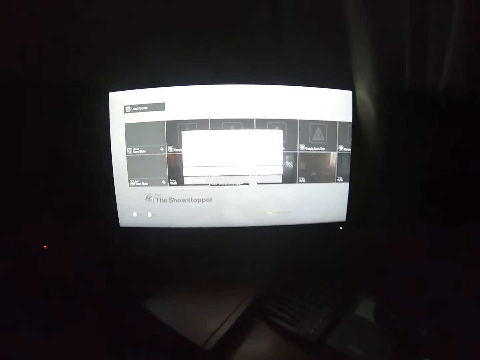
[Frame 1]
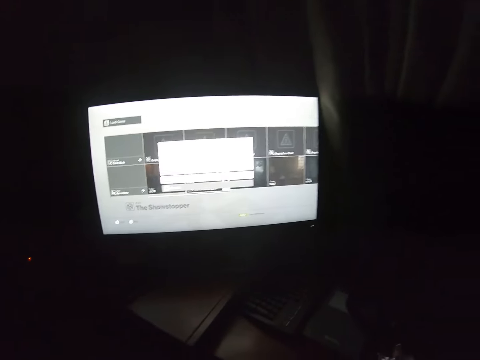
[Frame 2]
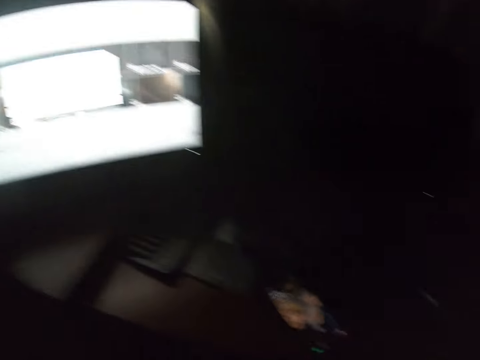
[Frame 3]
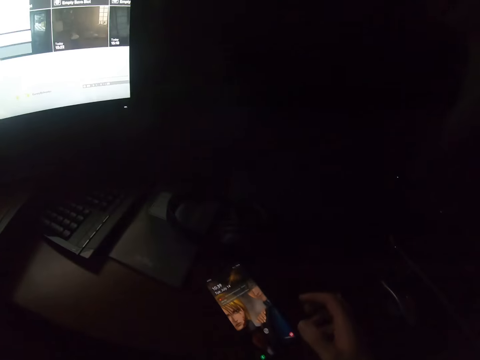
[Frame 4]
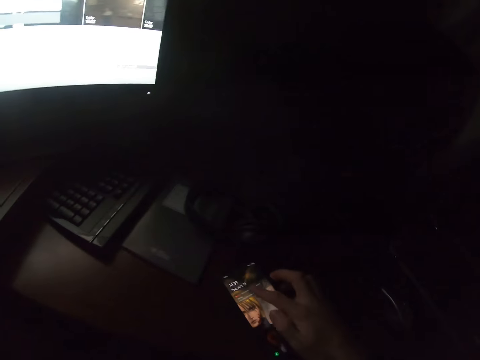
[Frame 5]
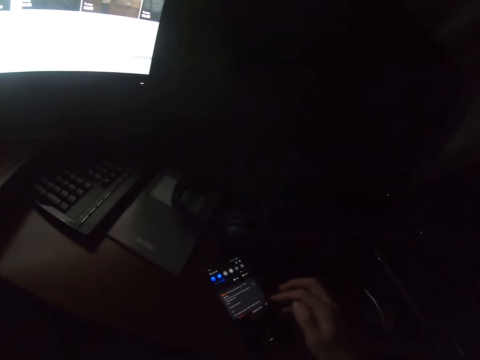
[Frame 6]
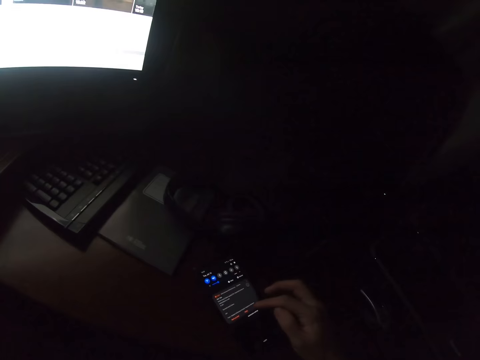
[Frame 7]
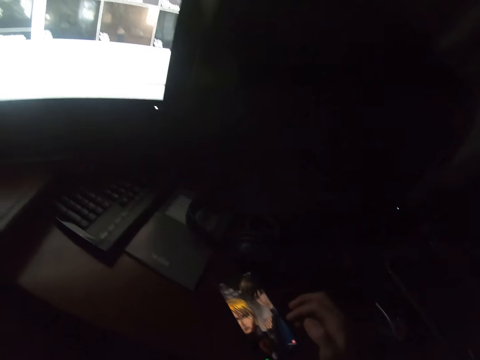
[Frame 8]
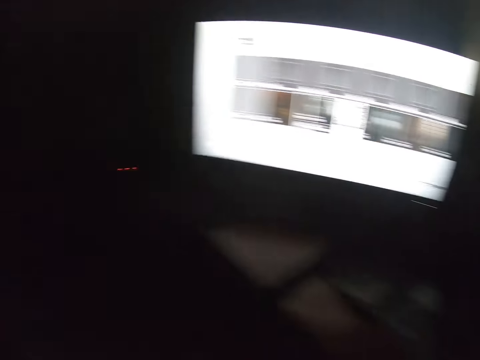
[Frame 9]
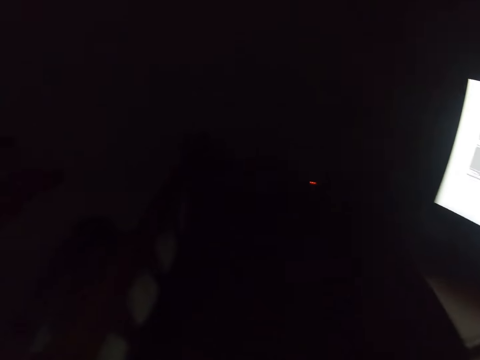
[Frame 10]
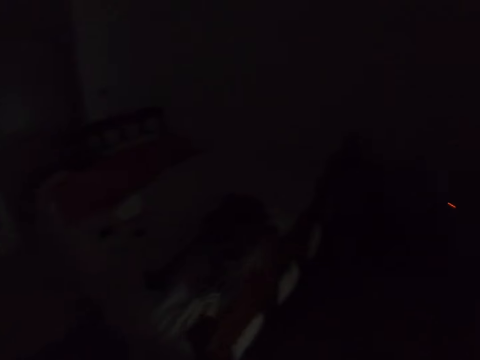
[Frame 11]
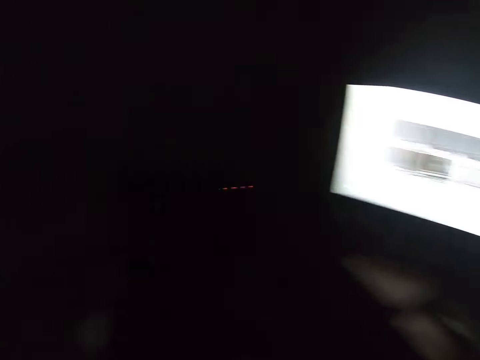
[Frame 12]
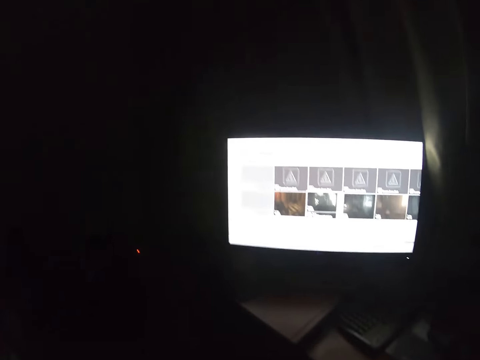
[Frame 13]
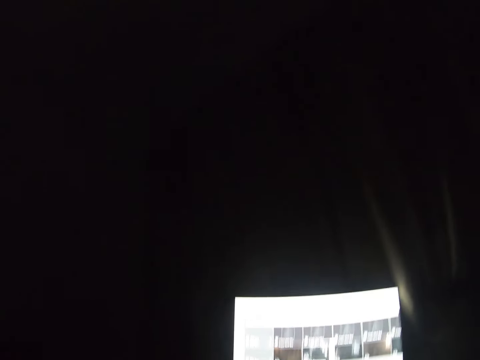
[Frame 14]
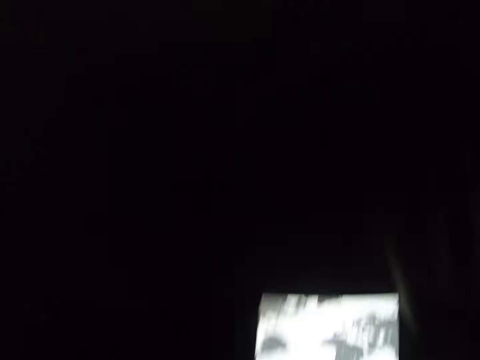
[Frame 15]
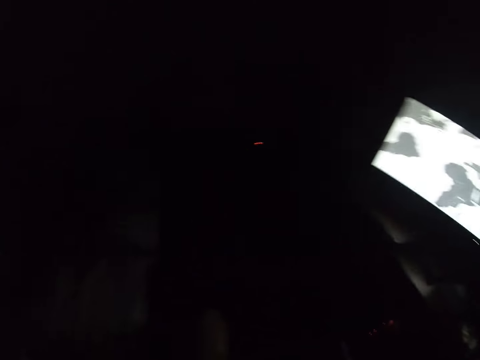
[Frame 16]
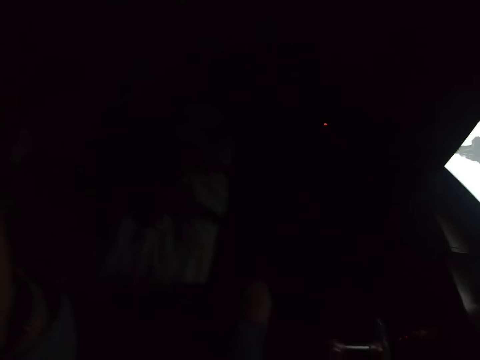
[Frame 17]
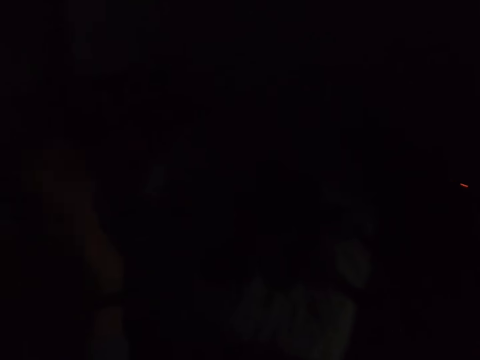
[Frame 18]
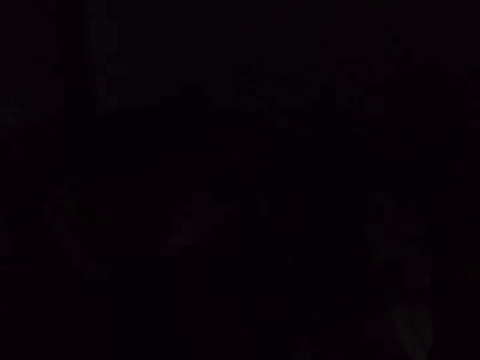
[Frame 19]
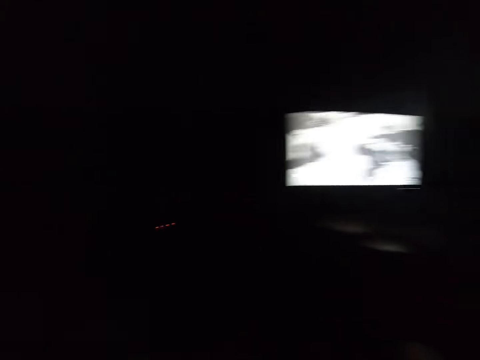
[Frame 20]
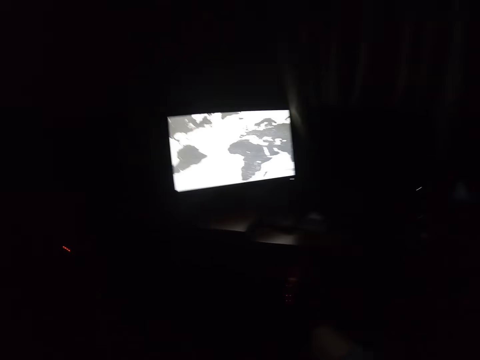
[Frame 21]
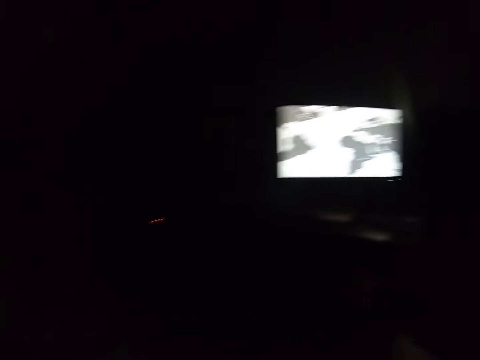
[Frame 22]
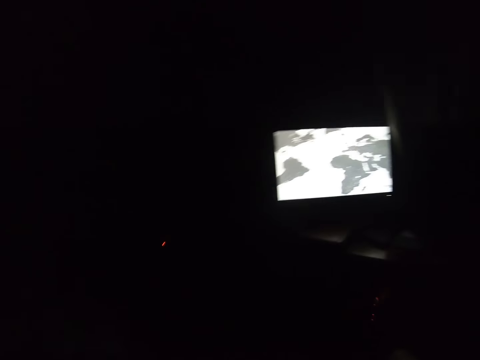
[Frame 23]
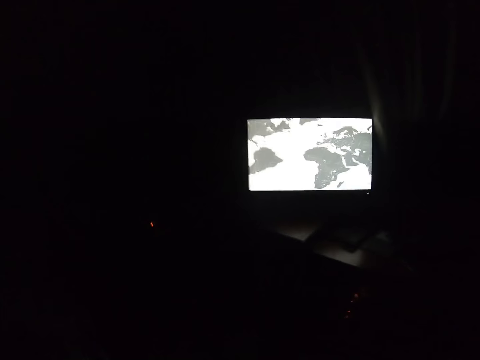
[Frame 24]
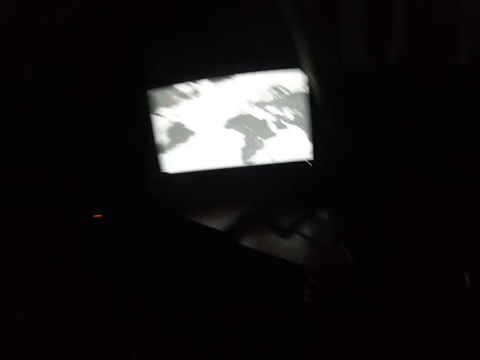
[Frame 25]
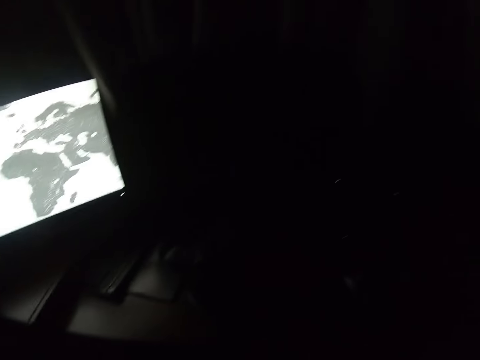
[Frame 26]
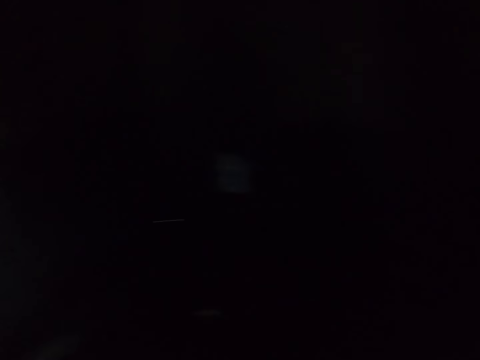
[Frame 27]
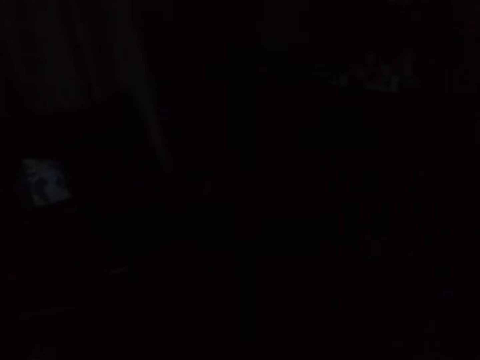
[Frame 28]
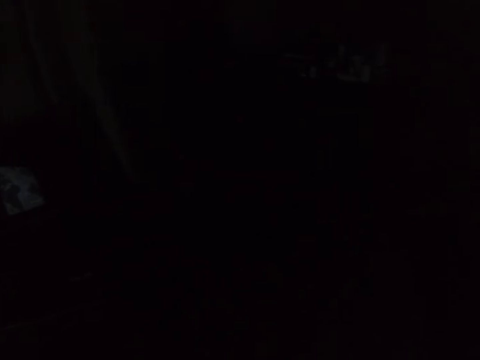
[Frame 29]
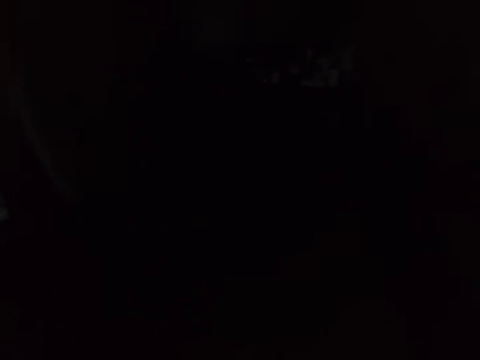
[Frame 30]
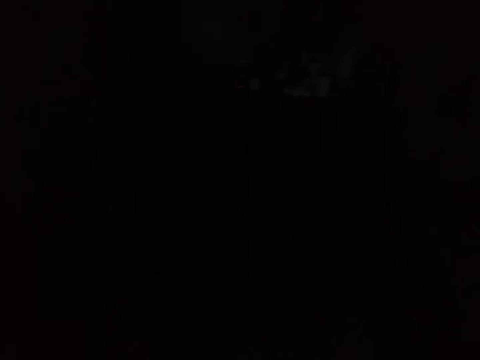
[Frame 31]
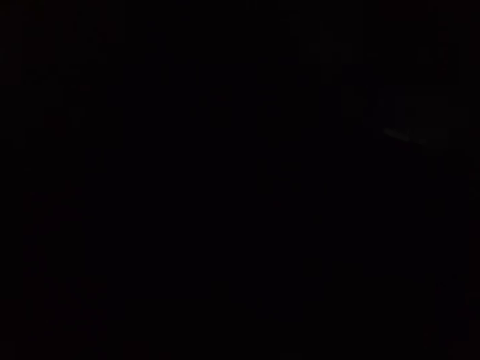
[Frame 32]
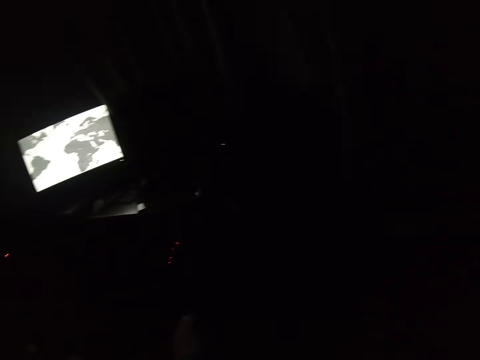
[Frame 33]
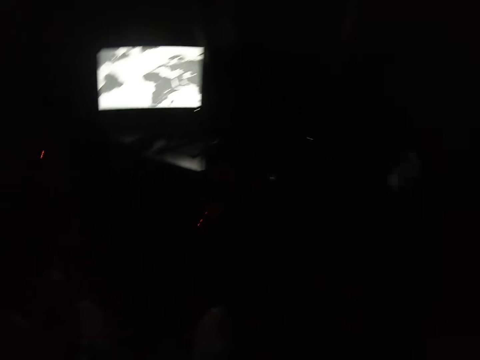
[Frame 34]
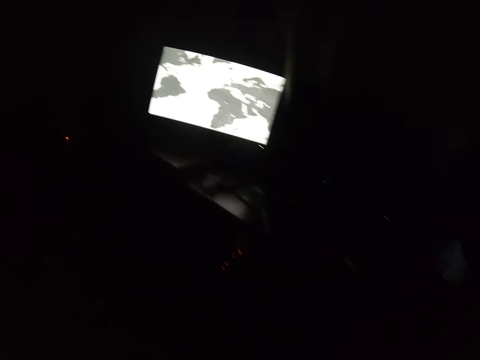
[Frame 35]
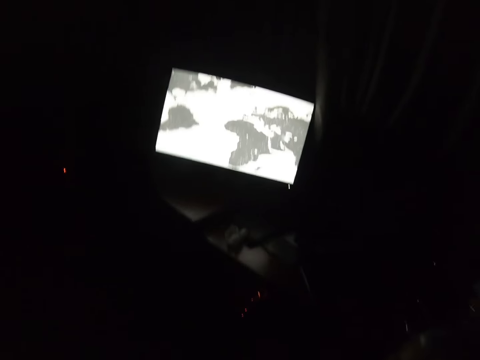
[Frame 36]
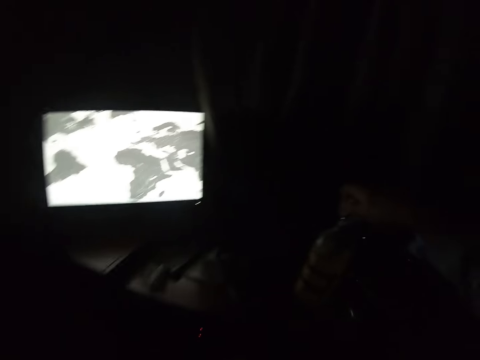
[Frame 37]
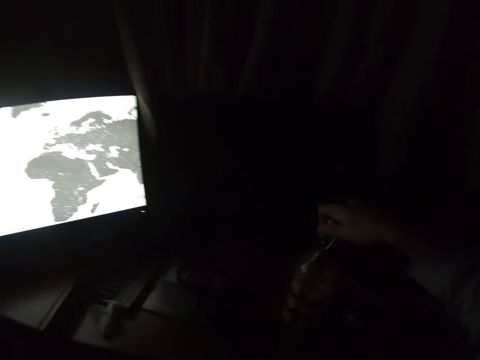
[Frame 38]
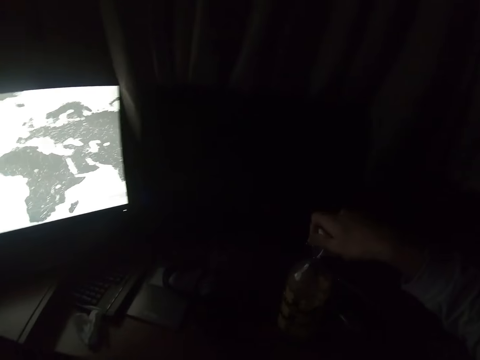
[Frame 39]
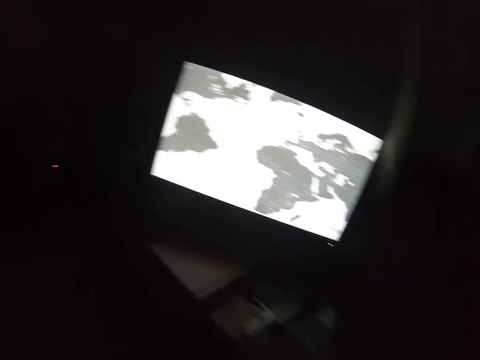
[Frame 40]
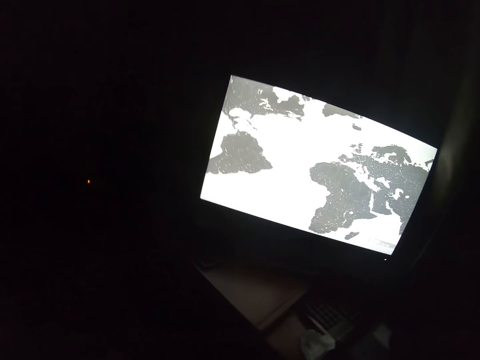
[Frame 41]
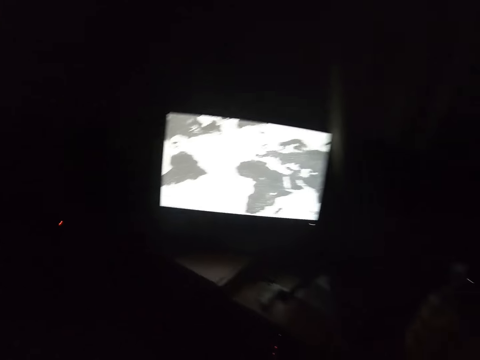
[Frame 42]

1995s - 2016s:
The camera wearer scrolls a phone. They play the game. They look to the side. They put a hand on a bottle. They play the video game.

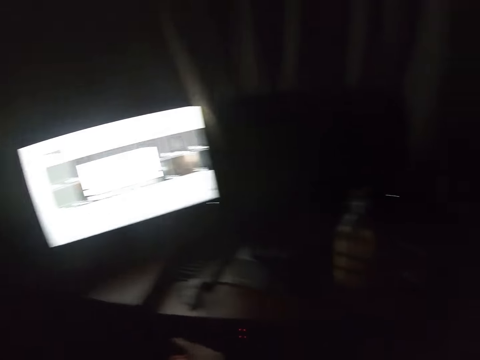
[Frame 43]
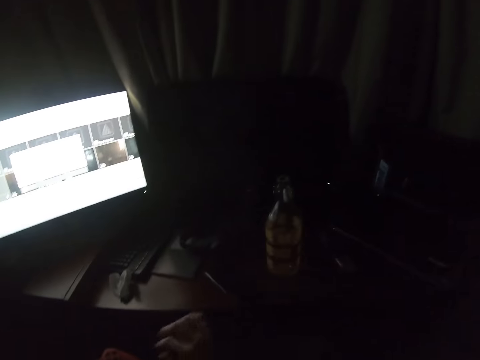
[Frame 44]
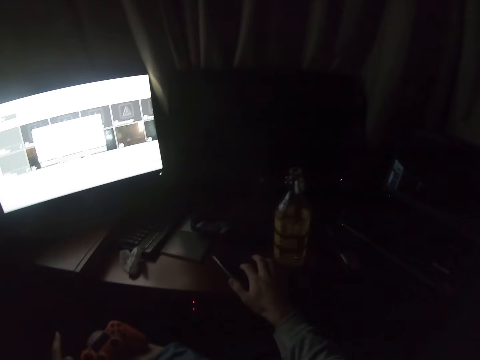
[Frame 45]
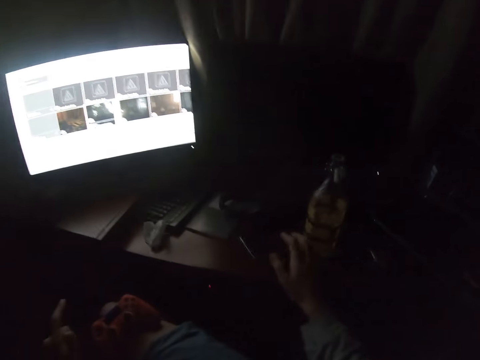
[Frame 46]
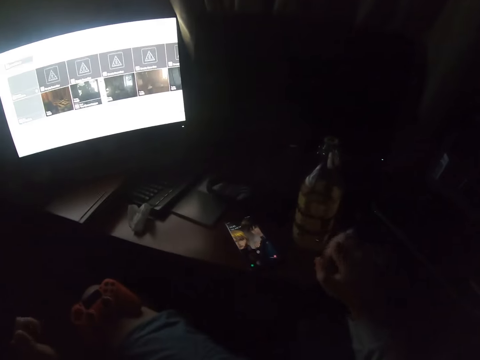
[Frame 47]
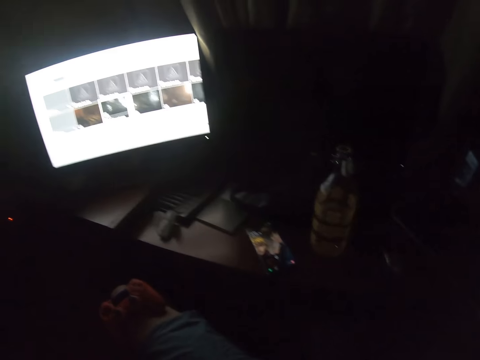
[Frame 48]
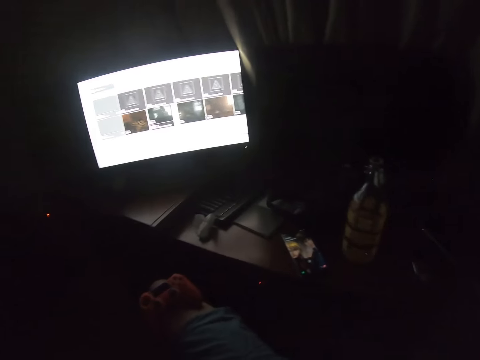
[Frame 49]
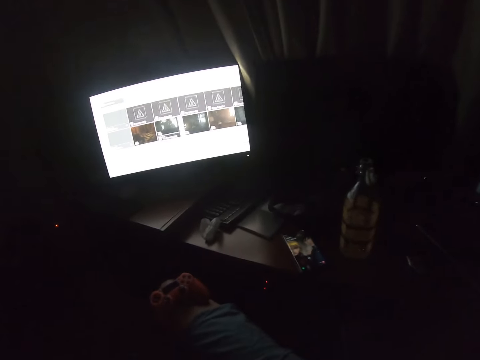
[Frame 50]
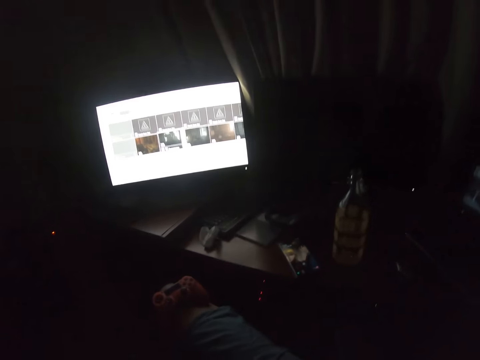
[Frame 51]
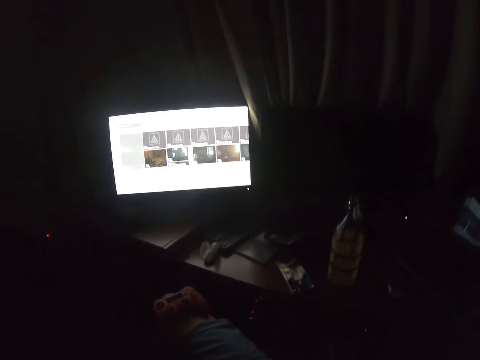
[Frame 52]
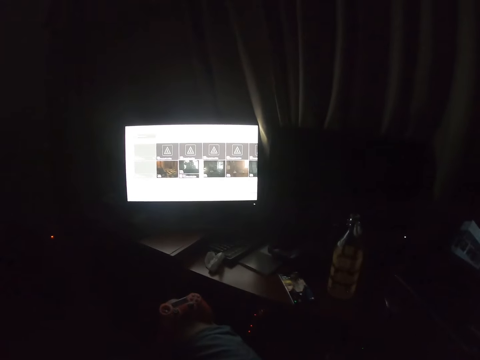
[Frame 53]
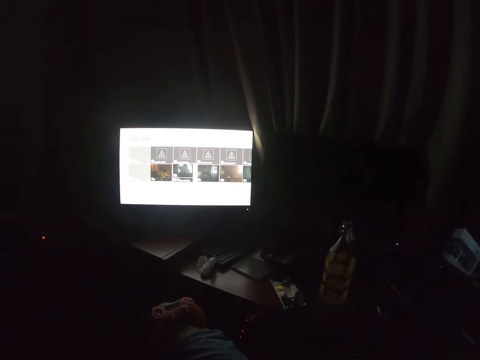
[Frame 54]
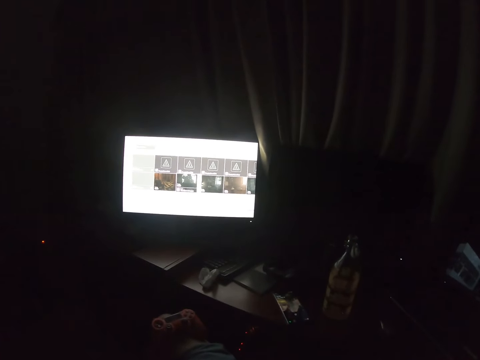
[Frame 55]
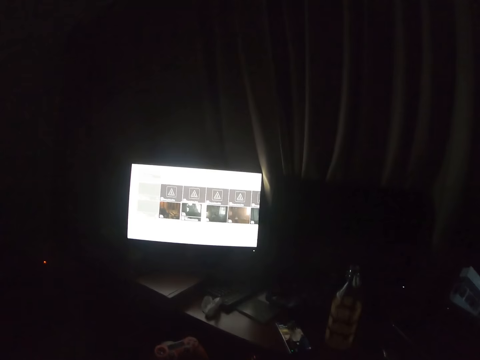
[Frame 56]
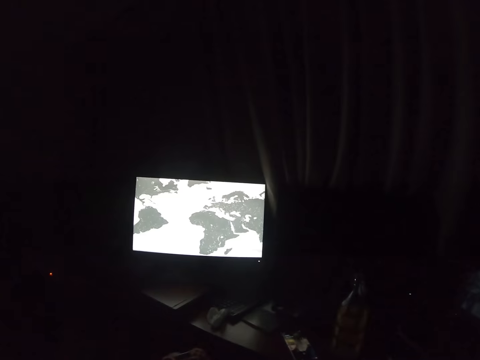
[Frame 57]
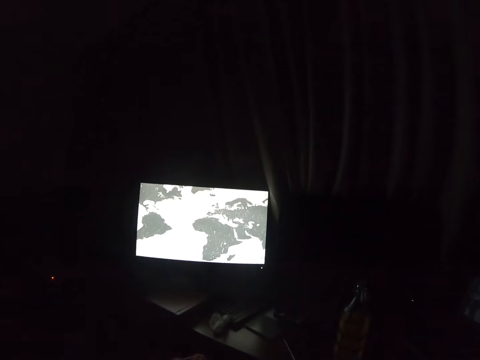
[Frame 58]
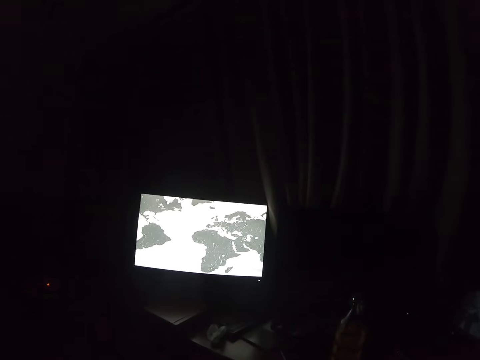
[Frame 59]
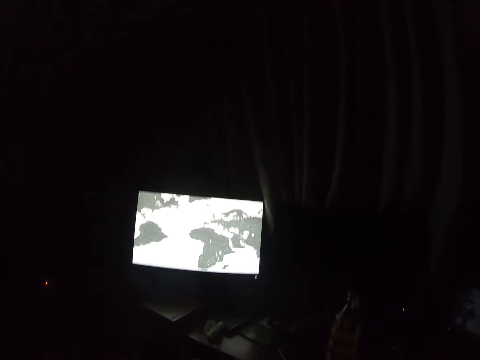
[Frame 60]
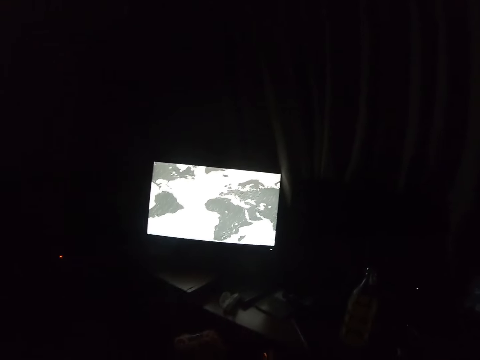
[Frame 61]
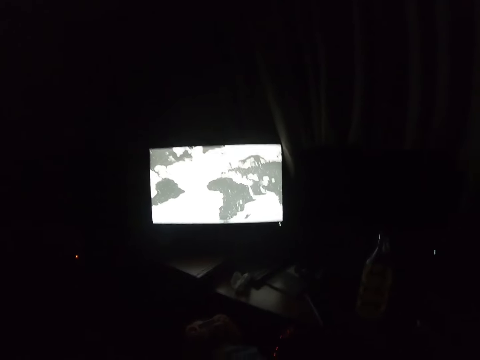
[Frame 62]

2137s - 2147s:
The camera wearer taps on the phone. They scroll the phone. They play a video game.
